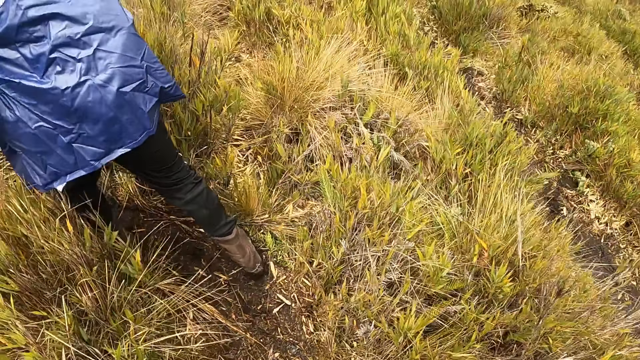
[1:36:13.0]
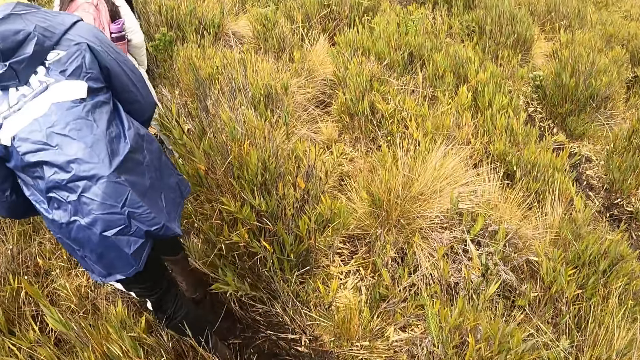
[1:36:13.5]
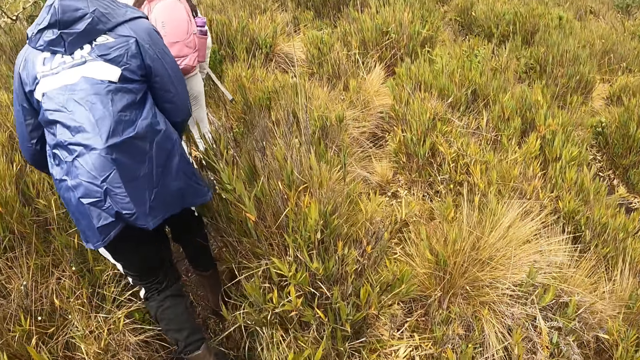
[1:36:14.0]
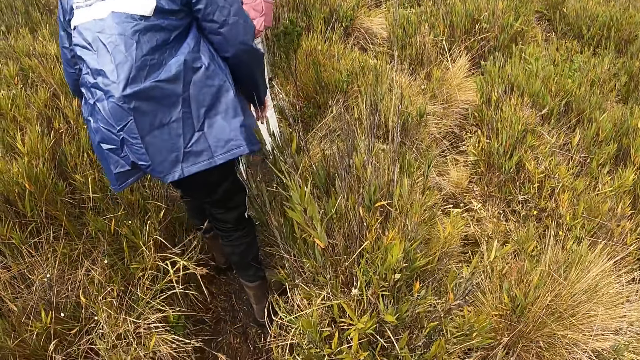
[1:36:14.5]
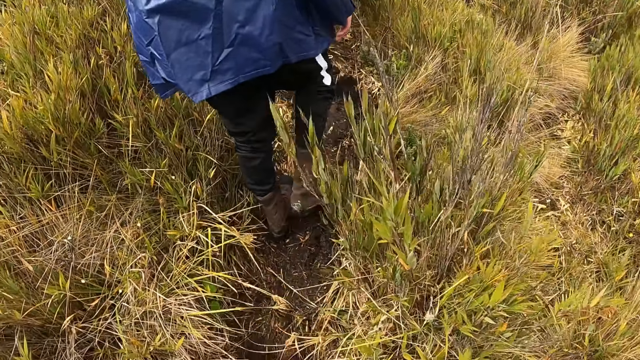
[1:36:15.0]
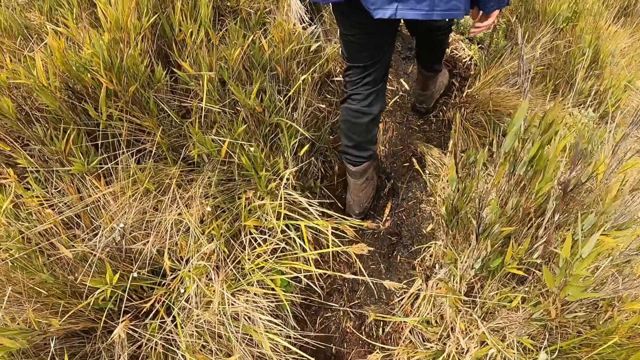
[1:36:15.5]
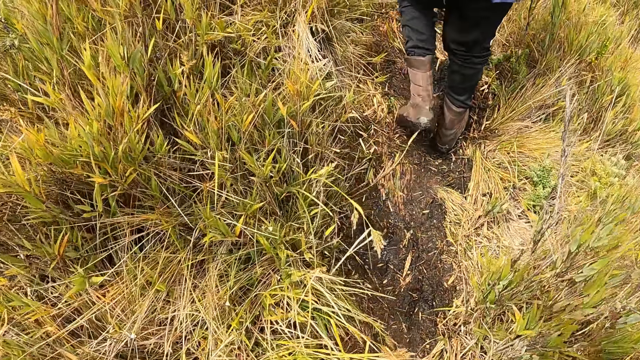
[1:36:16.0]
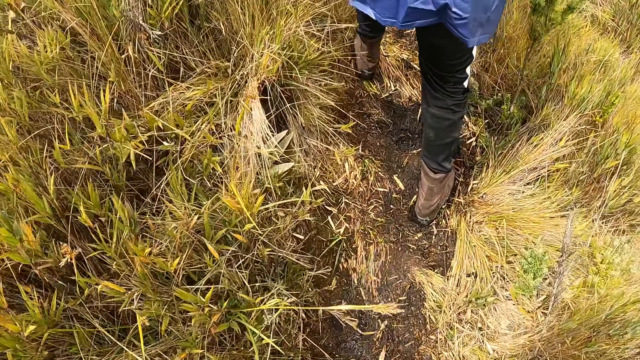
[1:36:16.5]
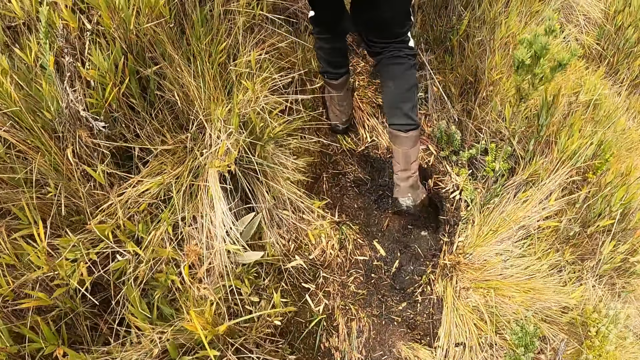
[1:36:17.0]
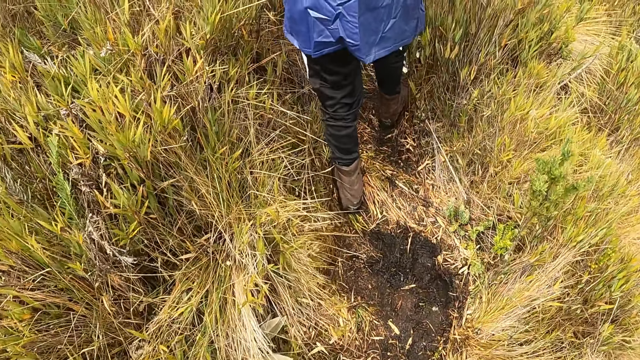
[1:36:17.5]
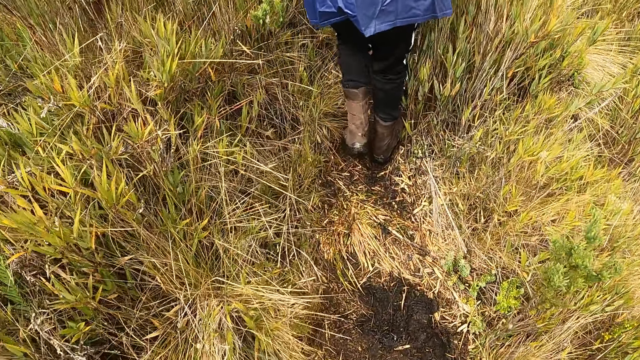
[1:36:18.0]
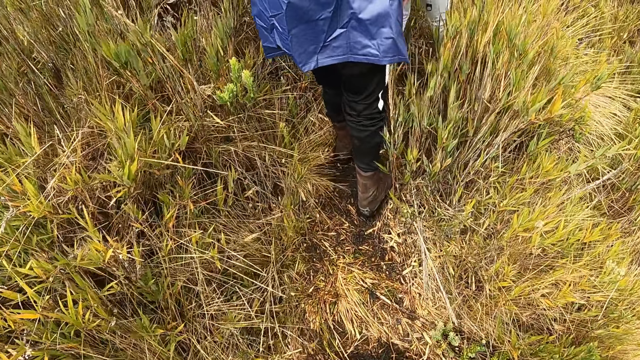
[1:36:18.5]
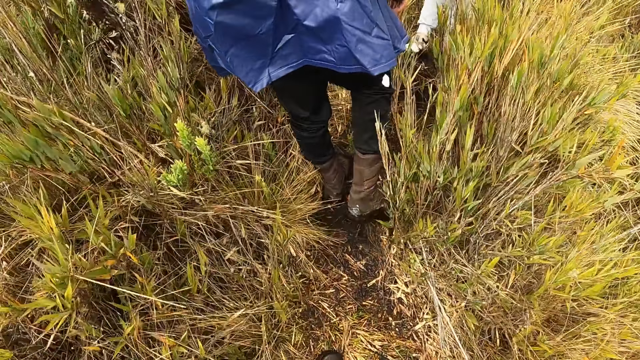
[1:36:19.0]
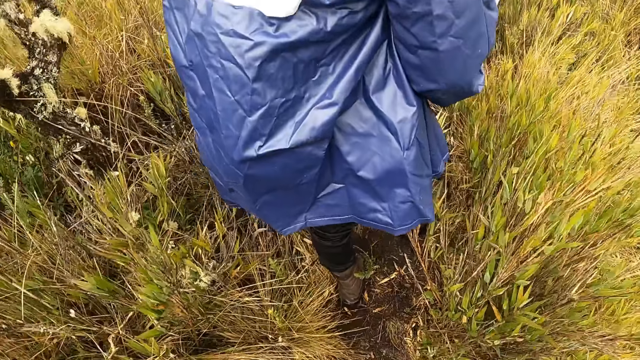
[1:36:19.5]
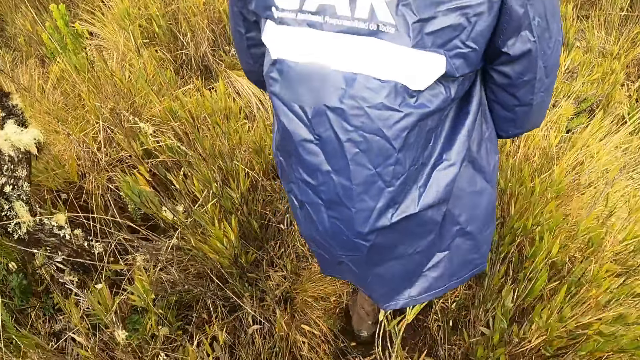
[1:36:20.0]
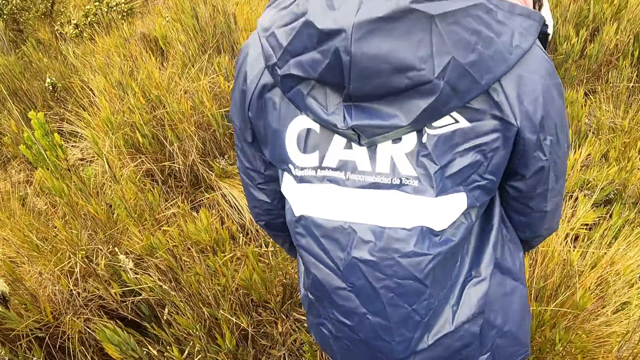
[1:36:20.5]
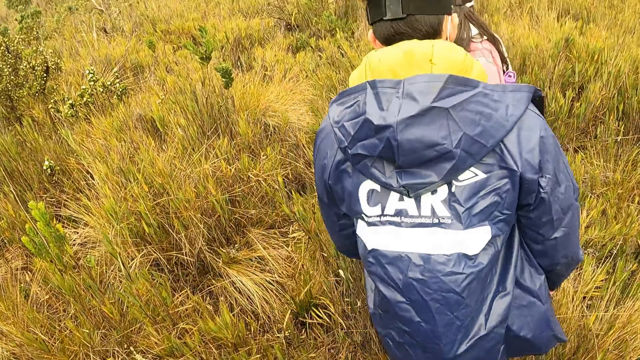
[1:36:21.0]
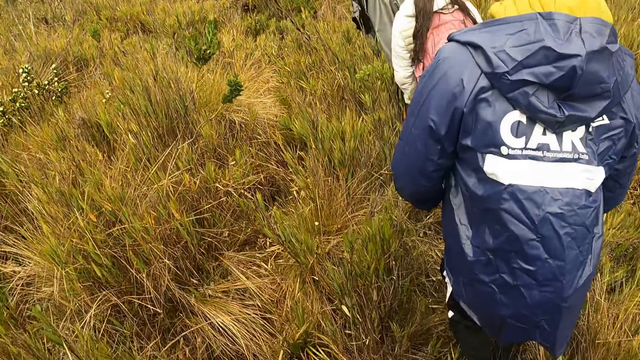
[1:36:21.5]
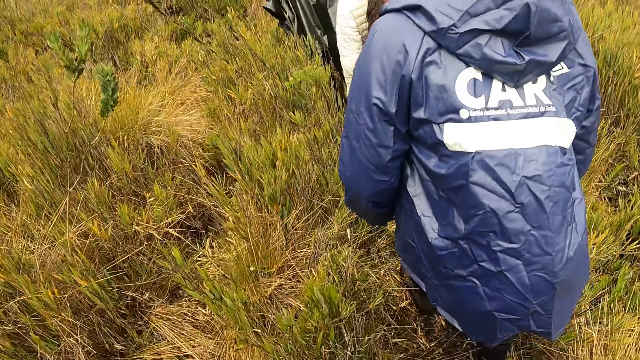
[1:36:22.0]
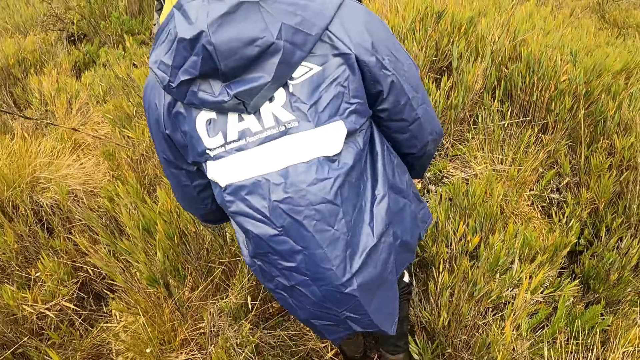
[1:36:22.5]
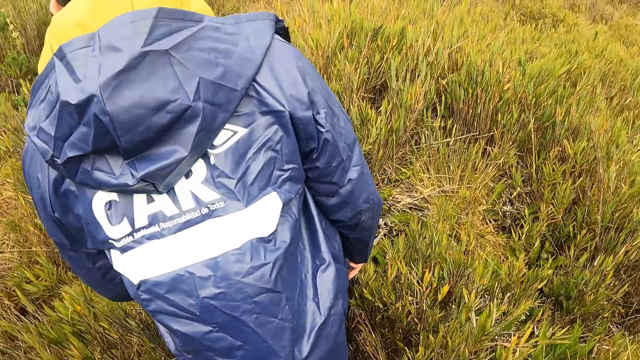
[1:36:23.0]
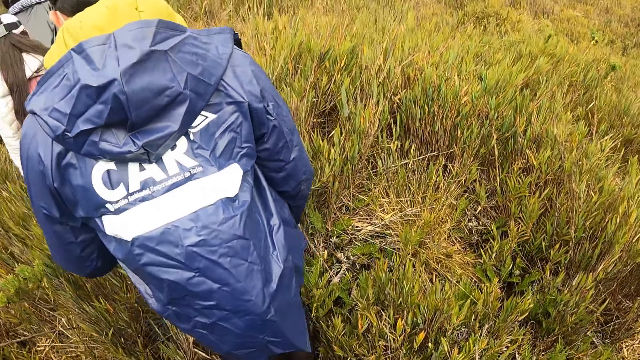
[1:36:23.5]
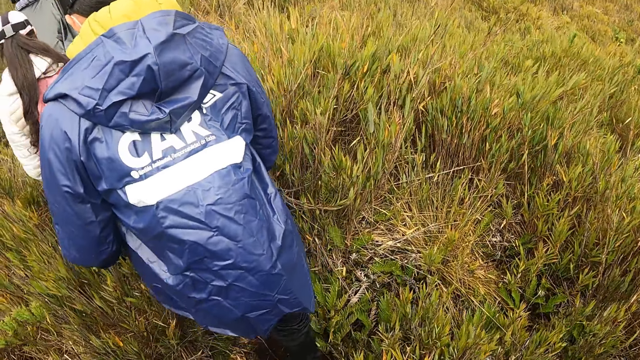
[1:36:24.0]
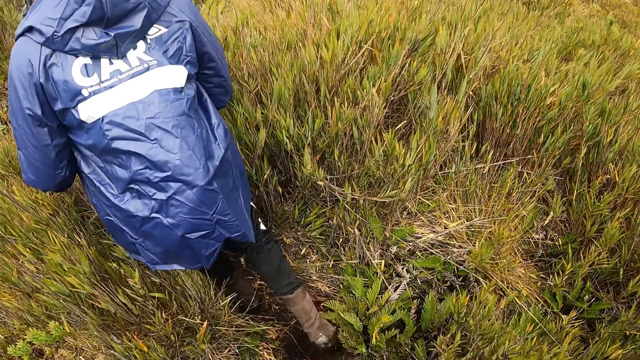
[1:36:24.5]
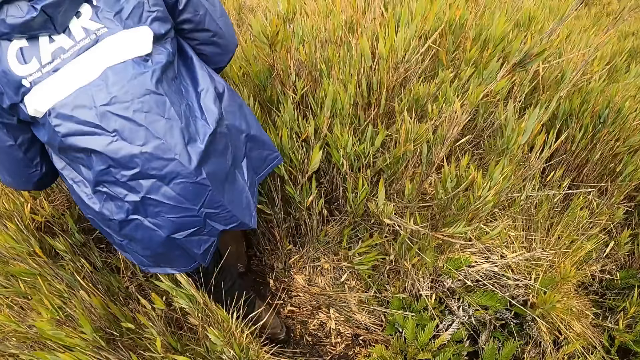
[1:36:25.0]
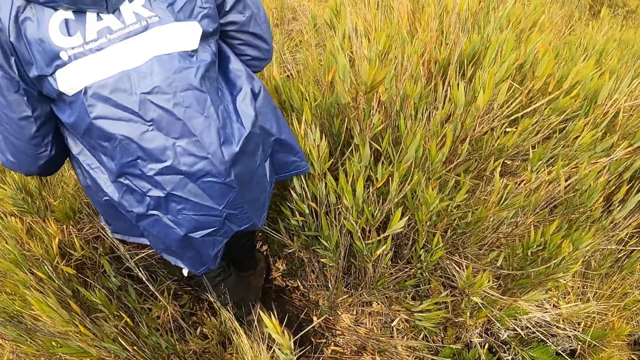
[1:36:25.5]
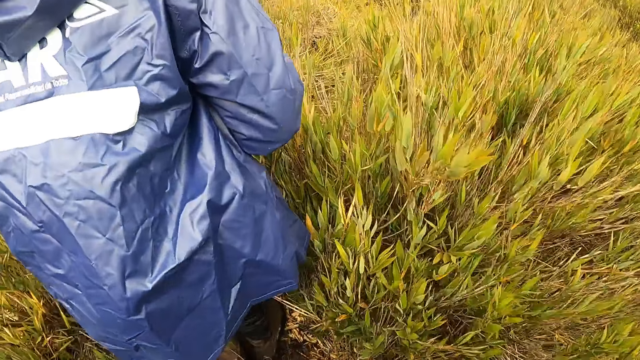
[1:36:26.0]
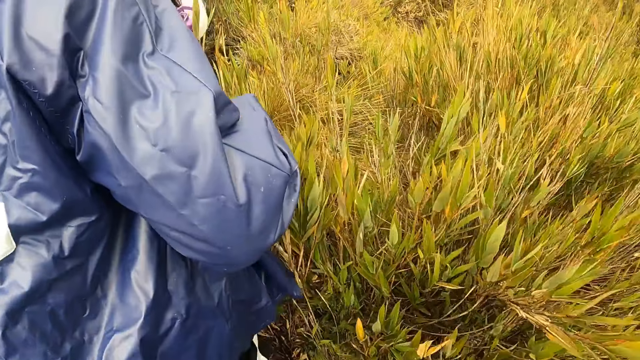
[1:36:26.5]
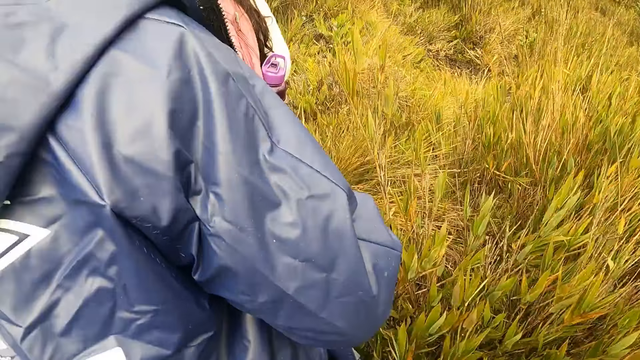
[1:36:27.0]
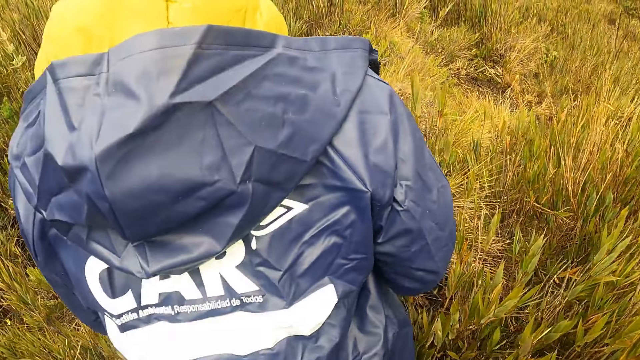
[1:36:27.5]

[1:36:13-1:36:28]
A person walks on the rough road. The camera wearer walks on the rough road. Another person walks on the rough road. A third person walks on the rough road. The first person walks on the rough road. The second person walks on the rough road.

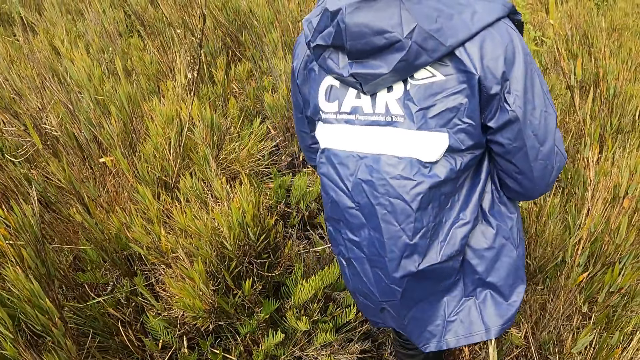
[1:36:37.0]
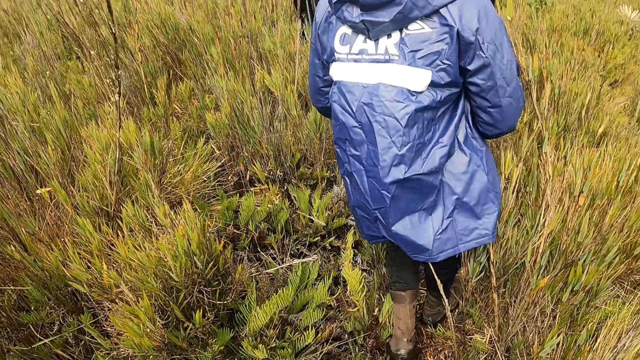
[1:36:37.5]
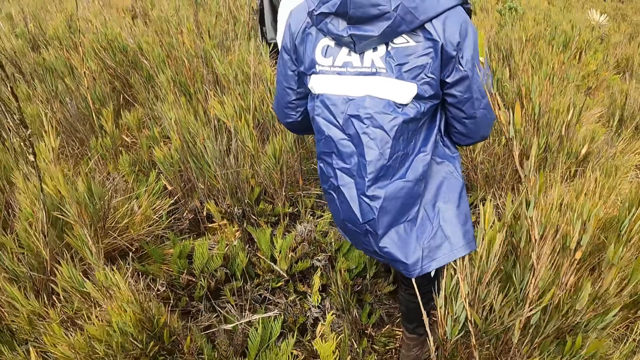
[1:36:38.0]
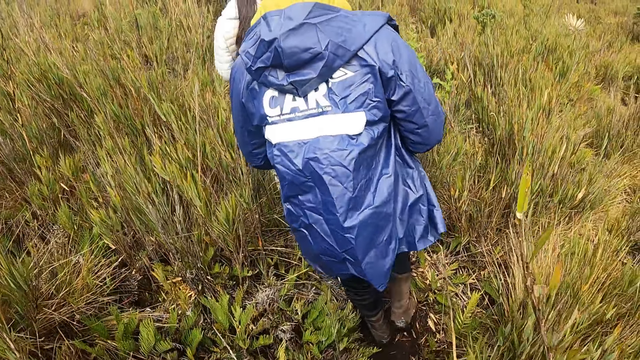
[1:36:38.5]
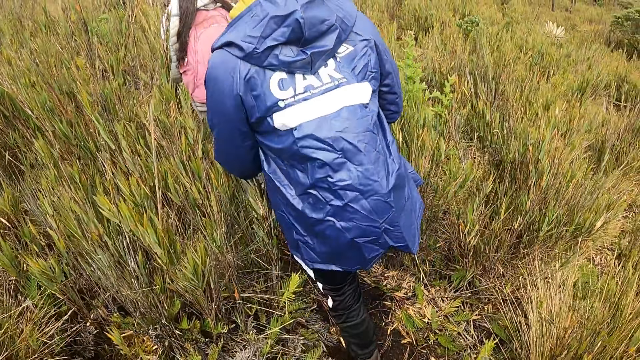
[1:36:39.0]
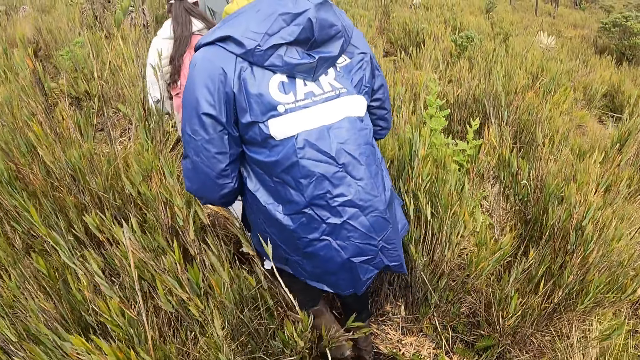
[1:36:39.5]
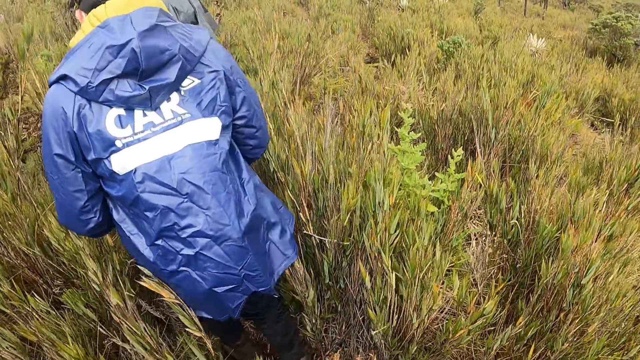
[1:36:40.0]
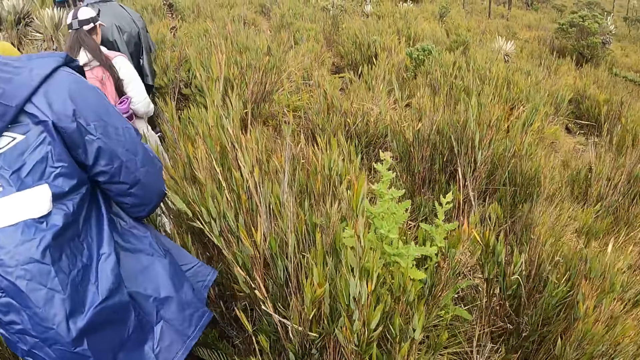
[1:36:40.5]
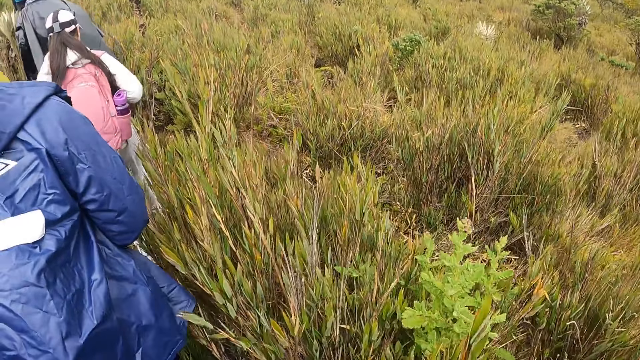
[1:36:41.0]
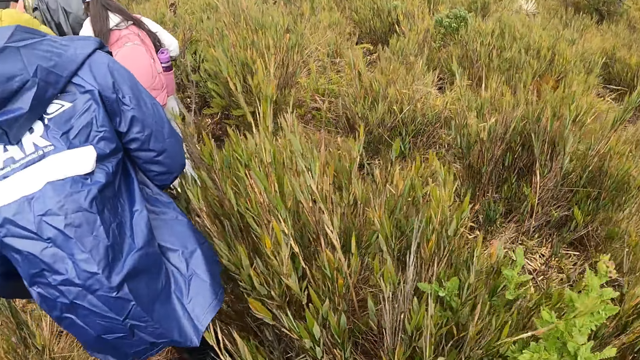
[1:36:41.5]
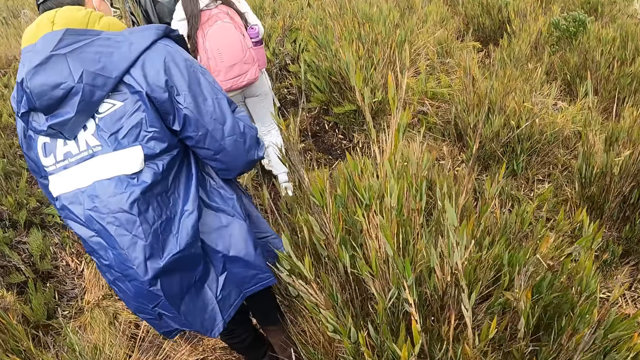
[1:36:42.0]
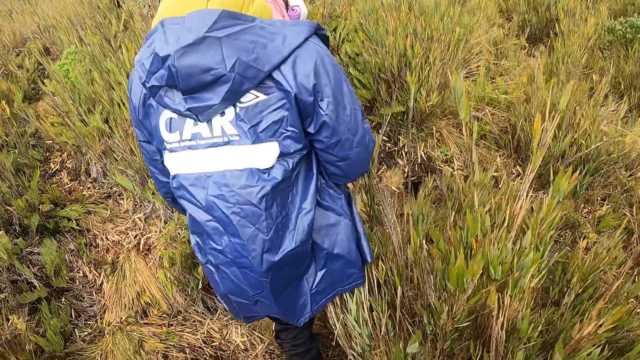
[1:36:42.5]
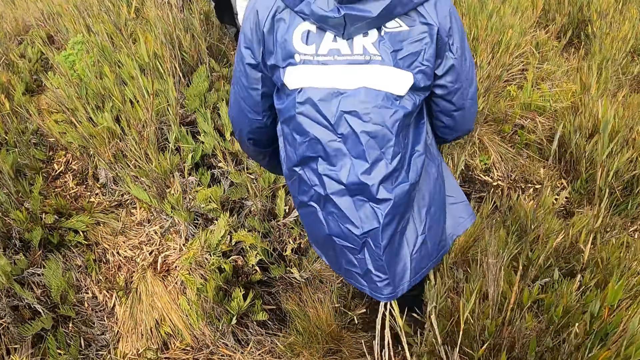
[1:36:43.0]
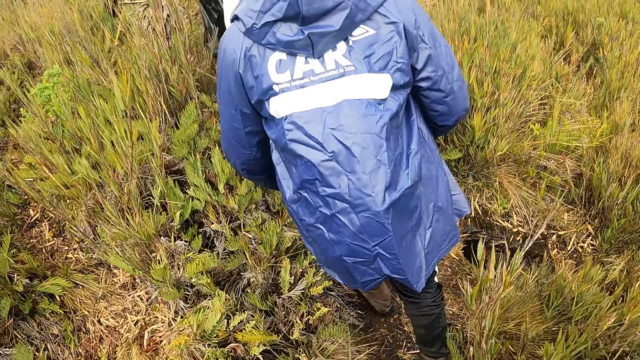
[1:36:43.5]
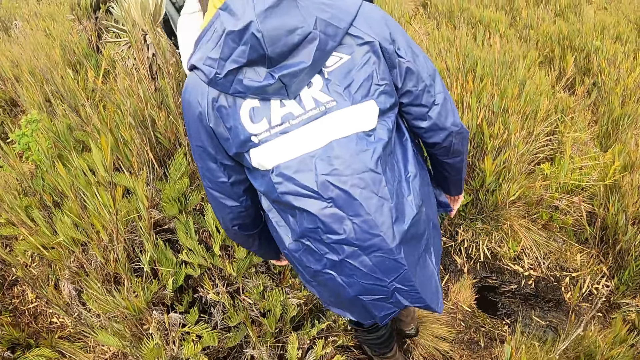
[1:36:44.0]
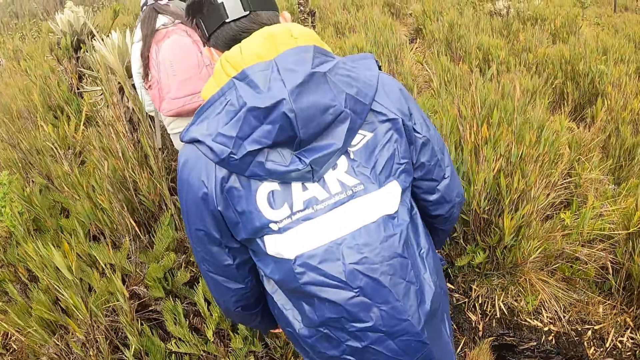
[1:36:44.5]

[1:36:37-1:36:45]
A person walks on the rough road. Another person walks on the rough road.
